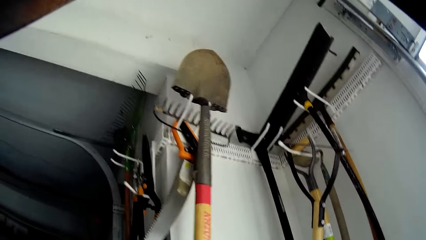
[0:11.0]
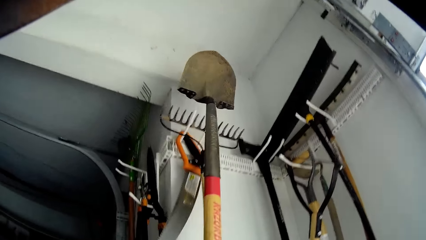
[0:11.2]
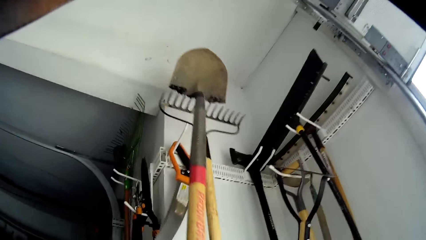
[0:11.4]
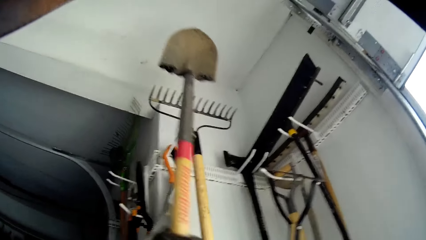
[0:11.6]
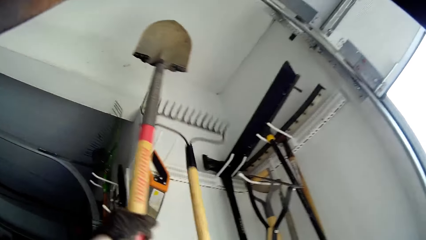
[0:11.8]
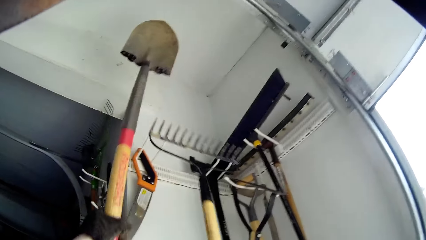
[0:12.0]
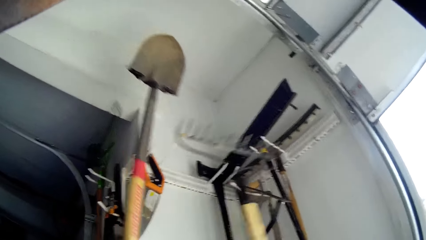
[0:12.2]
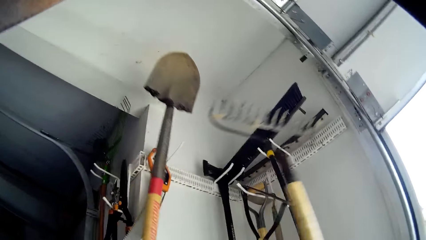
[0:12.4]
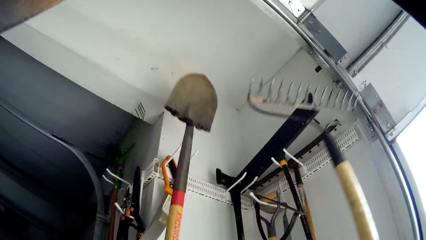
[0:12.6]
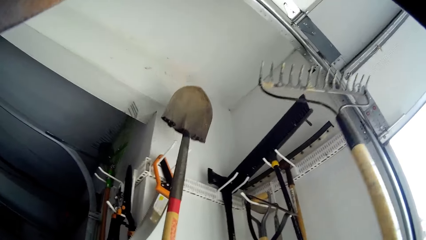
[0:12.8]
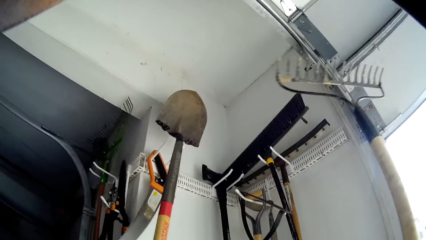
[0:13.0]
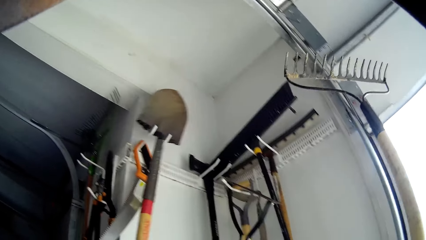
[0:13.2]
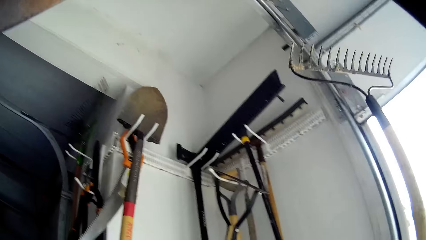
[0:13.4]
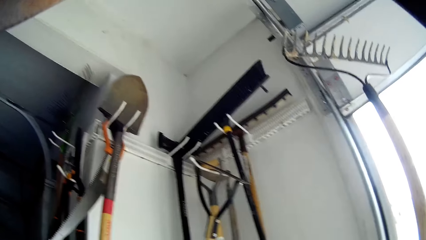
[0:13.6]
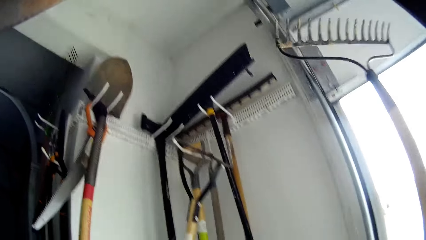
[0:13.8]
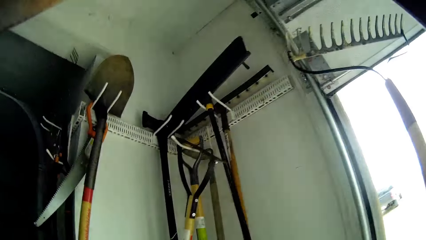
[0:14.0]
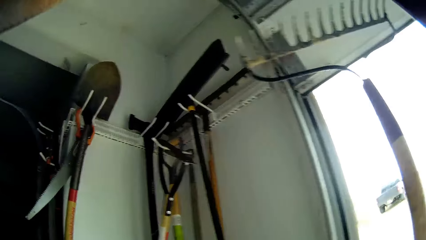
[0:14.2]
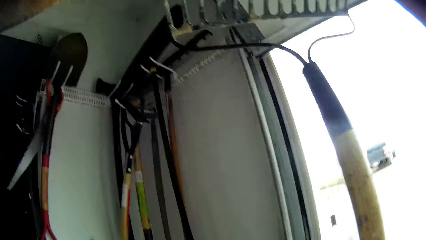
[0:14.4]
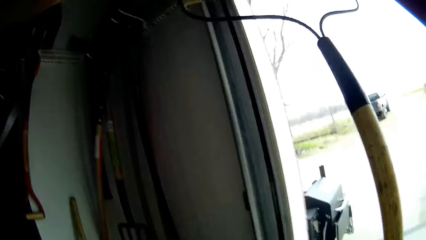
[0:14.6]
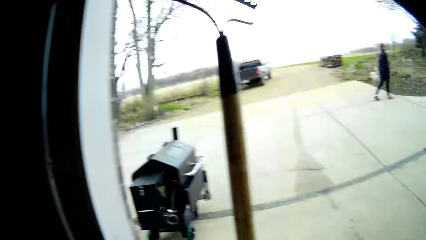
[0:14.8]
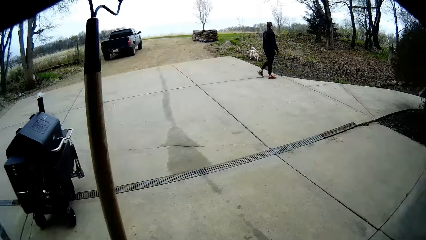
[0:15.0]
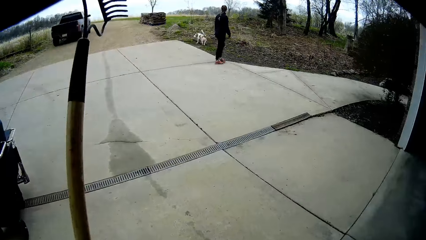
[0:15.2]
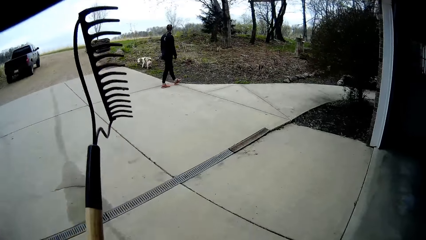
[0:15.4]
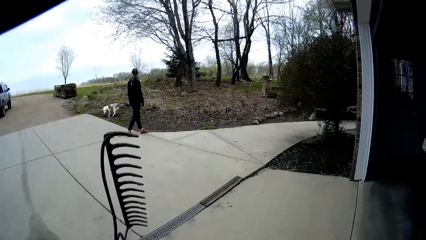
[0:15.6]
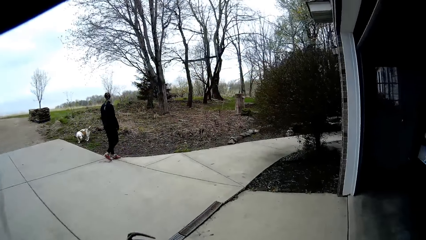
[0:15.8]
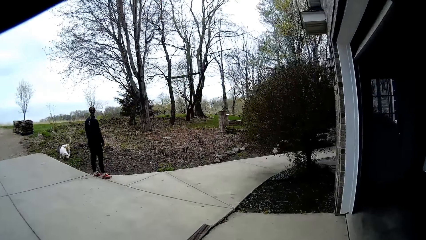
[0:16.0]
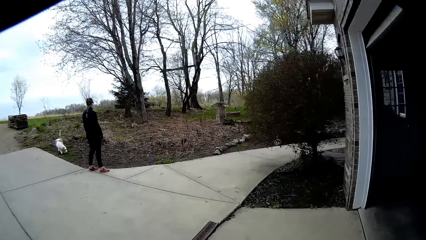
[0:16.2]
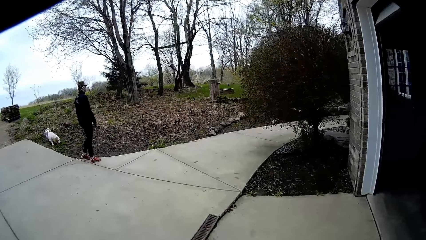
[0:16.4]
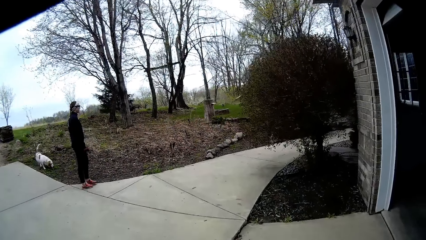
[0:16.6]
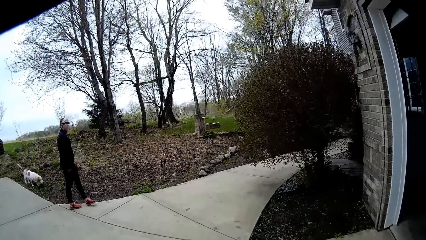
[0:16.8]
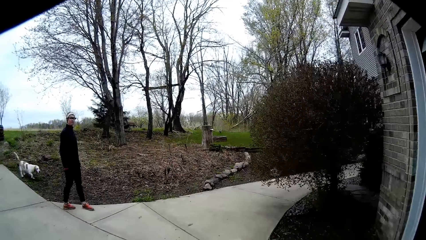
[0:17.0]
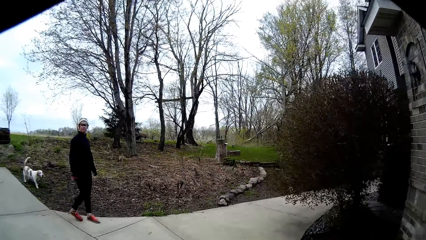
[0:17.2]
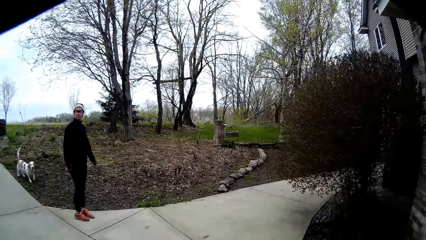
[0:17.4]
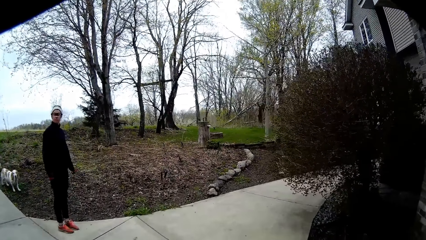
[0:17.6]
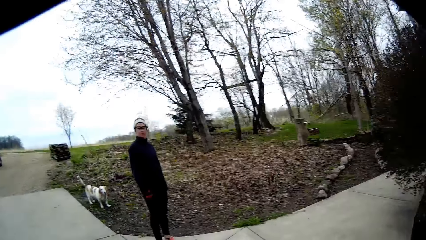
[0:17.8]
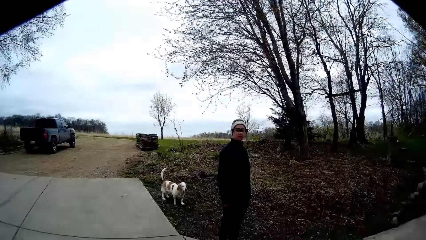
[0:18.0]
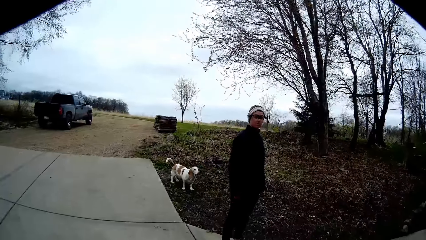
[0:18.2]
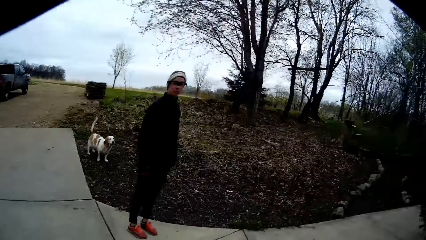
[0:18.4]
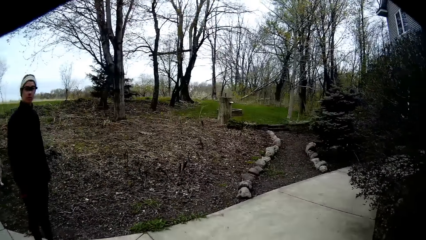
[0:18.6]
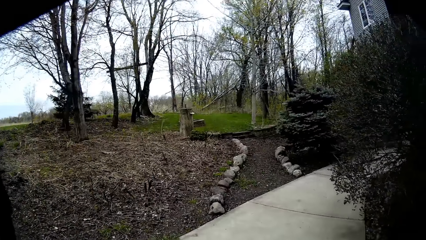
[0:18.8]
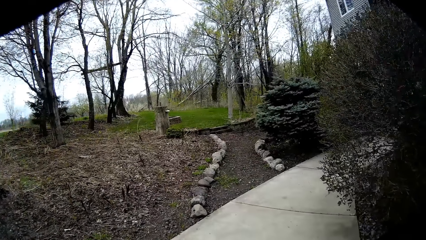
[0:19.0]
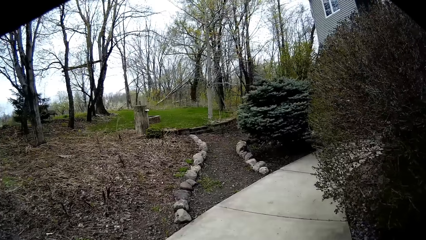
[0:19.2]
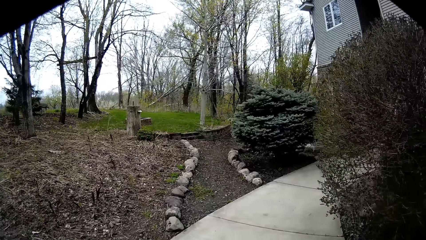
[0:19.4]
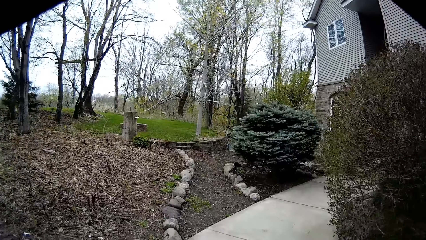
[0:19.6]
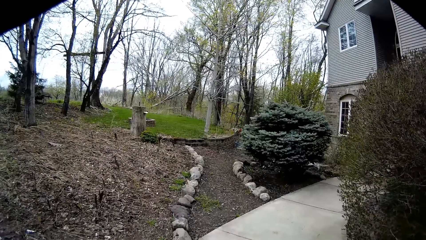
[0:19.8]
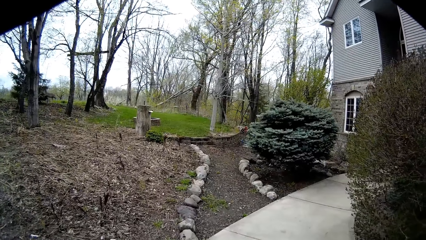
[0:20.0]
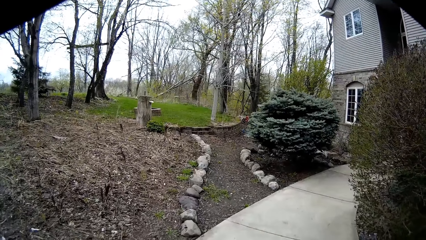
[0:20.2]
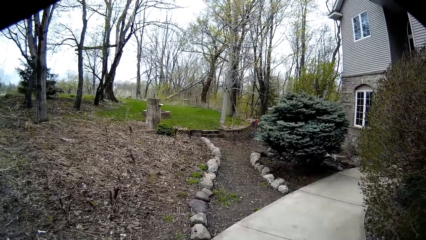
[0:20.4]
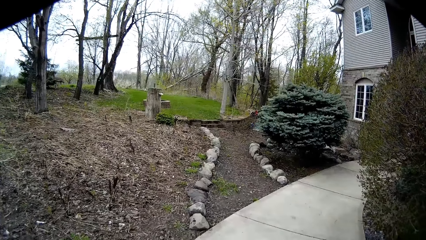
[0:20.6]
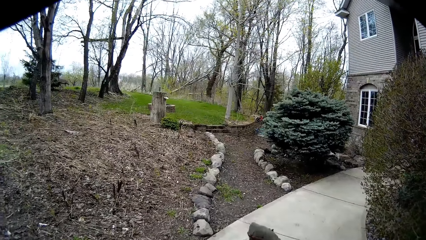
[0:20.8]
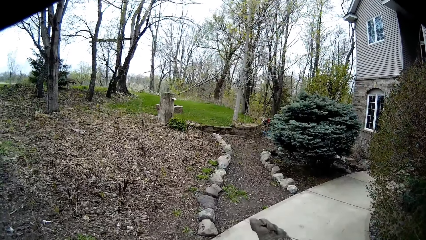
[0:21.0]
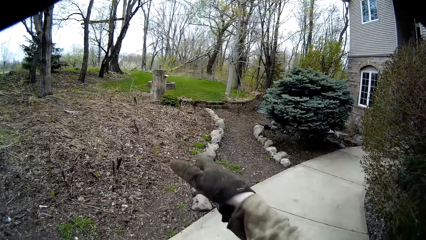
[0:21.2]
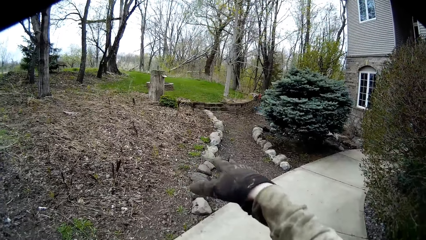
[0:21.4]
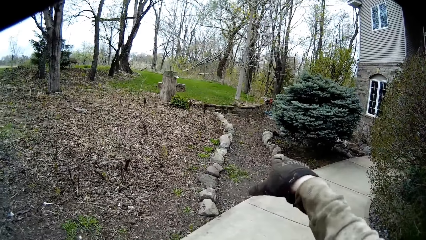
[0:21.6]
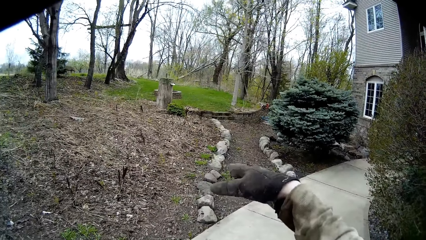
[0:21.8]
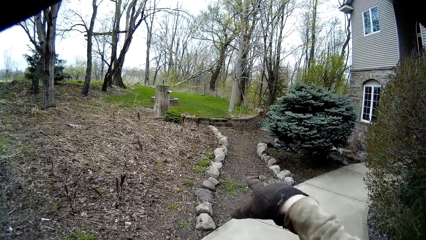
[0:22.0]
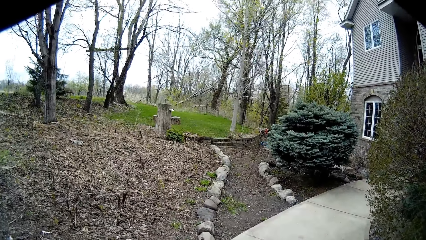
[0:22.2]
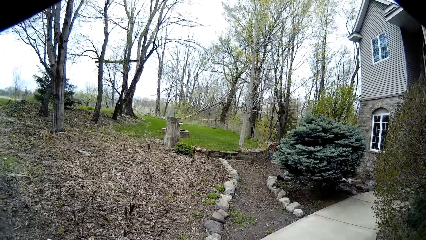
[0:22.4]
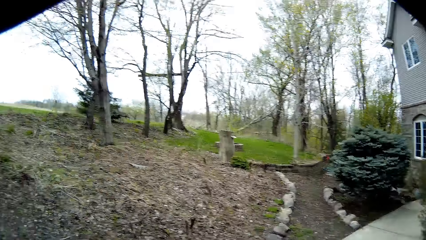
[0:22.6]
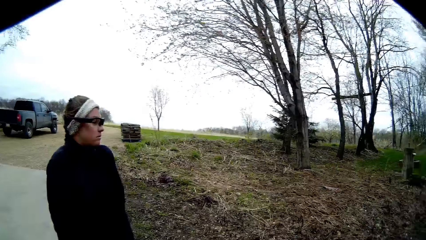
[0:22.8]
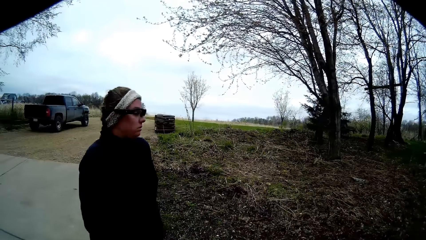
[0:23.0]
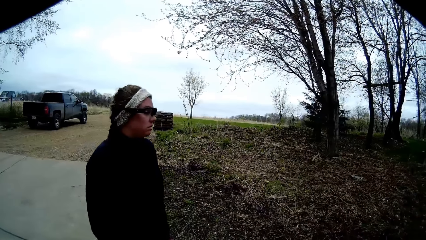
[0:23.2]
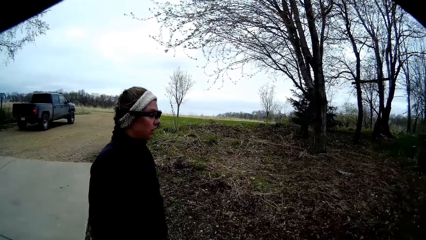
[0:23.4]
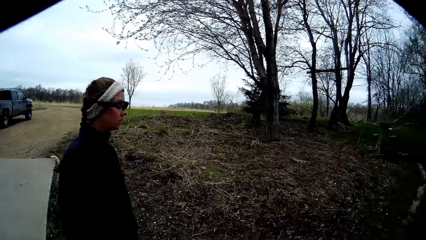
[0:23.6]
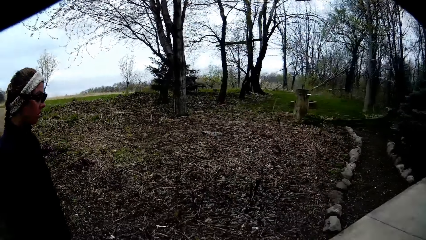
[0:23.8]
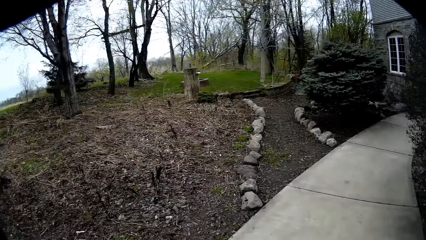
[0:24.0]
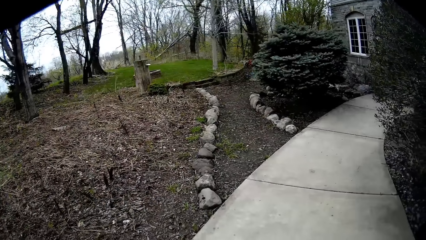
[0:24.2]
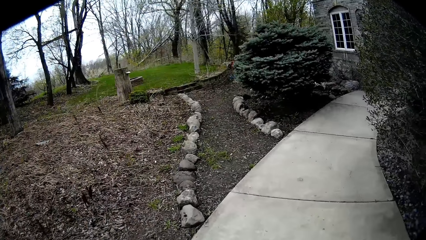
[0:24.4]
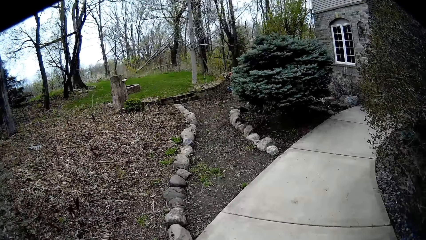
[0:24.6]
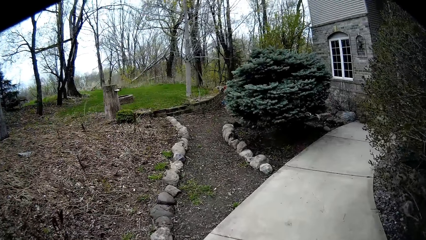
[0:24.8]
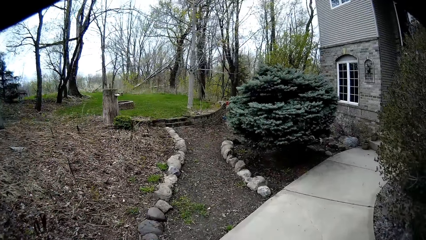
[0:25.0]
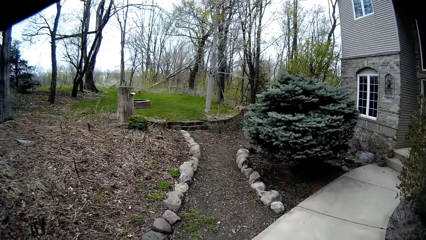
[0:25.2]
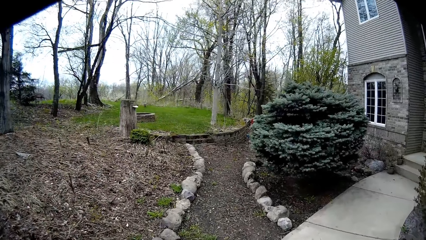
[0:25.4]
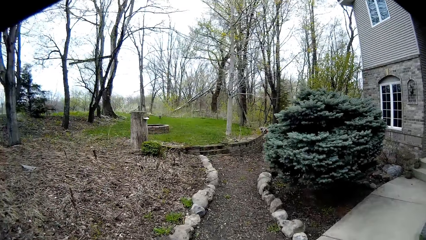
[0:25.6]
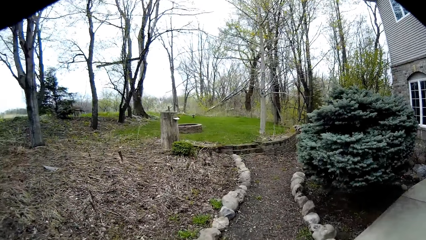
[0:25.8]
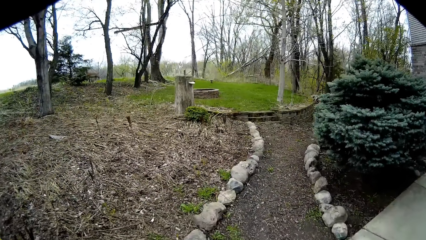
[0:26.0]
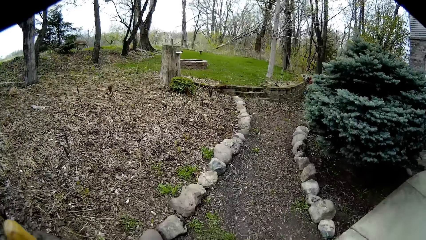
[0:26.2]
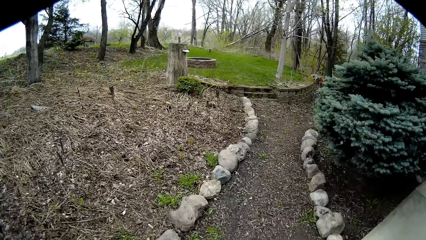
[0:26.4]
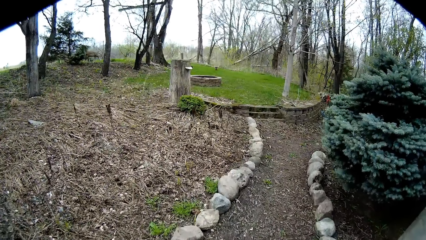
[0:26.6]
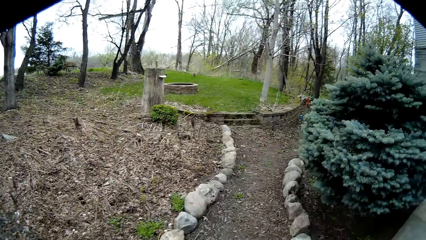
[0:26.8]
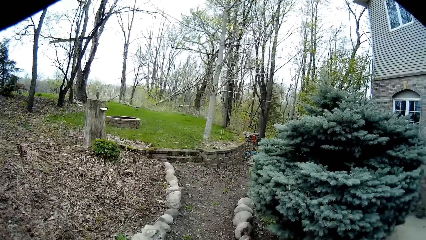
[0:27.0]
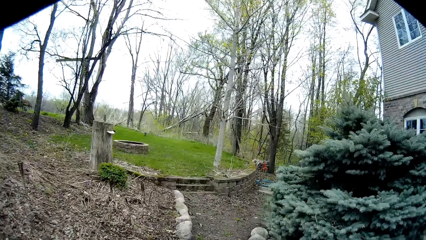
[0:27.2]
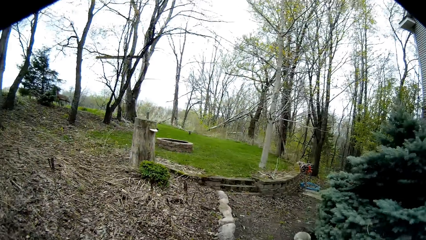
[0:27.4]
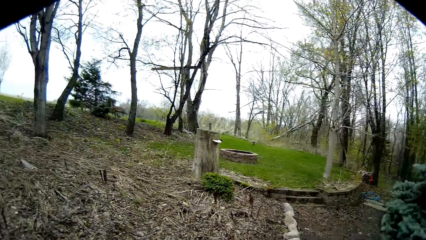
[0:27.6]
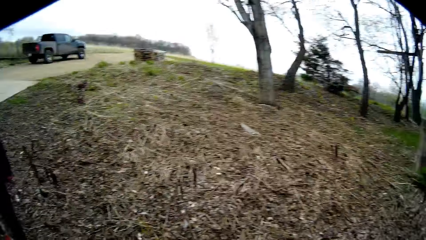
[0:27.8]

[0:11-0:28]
The camera wearer picks up a garden rake on the hanger on the wall with his right hand. He puts the garden rake aside. He hangs the spade on the hanger on the wall. He takes the garden rake. He walks outside with the rake in his right hand. He talks to a woman. He points at the garden. He talks to the woman.
